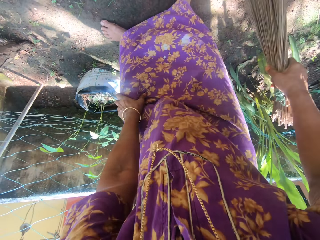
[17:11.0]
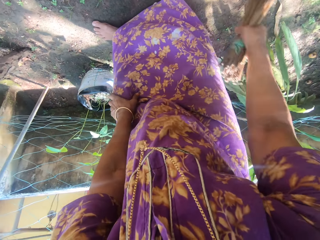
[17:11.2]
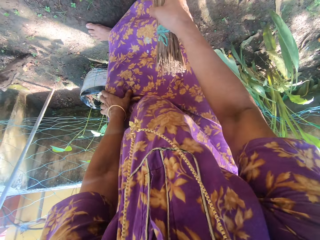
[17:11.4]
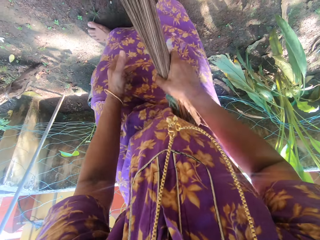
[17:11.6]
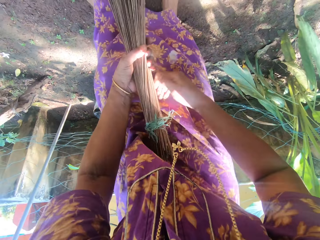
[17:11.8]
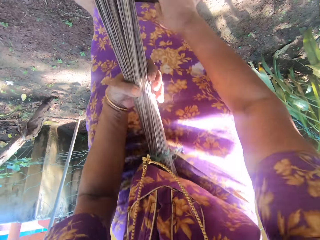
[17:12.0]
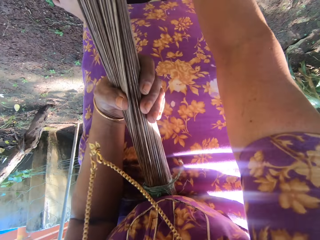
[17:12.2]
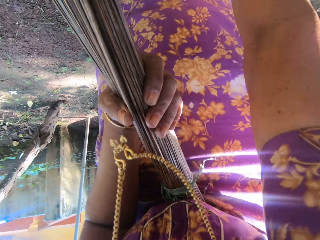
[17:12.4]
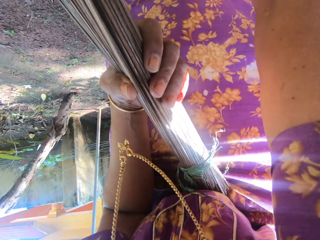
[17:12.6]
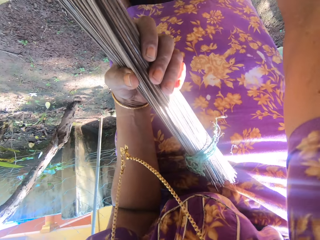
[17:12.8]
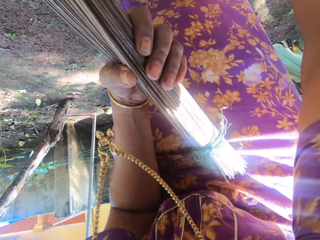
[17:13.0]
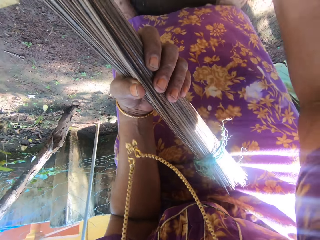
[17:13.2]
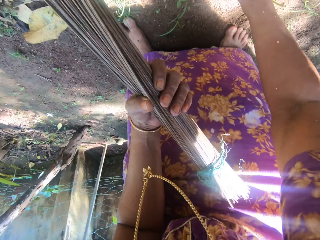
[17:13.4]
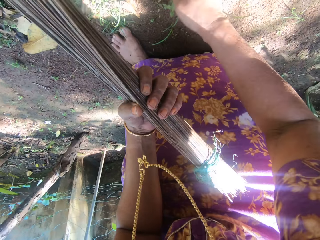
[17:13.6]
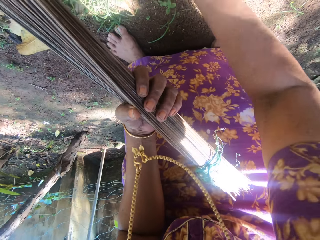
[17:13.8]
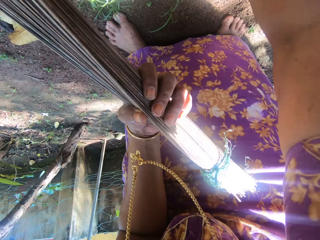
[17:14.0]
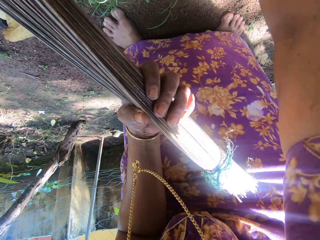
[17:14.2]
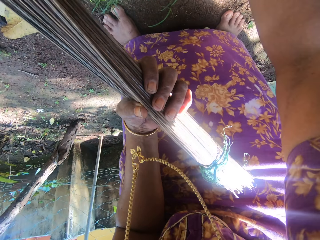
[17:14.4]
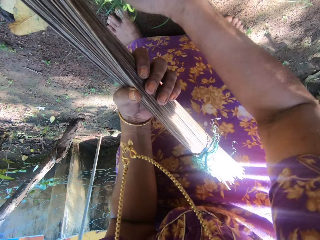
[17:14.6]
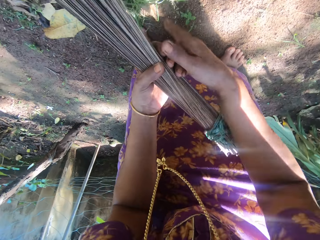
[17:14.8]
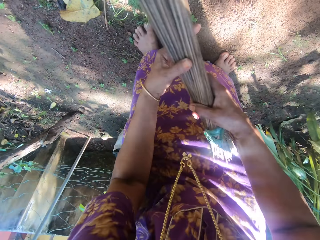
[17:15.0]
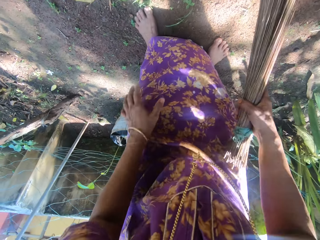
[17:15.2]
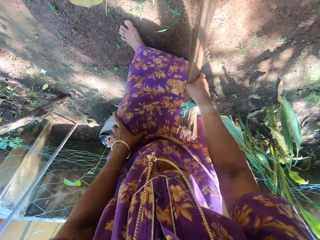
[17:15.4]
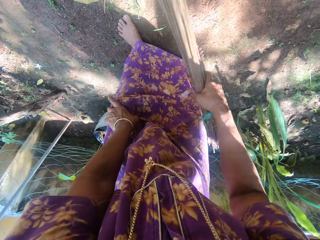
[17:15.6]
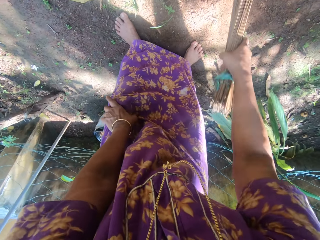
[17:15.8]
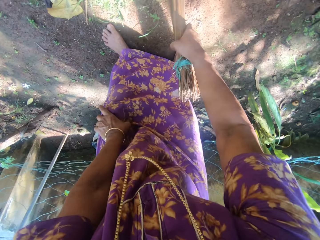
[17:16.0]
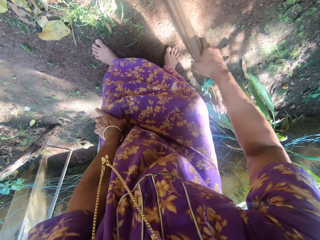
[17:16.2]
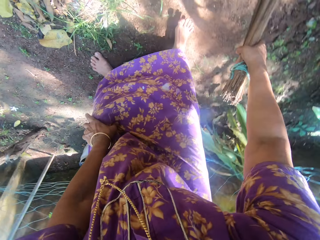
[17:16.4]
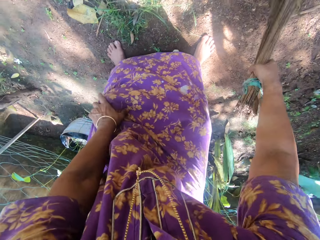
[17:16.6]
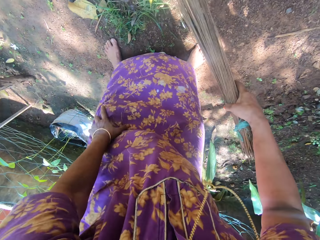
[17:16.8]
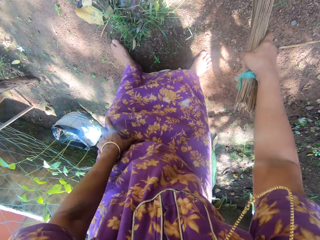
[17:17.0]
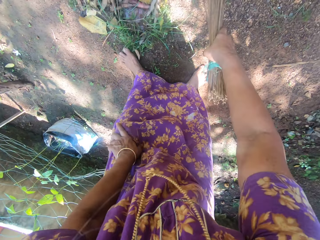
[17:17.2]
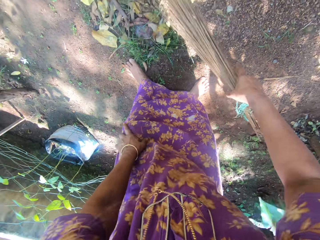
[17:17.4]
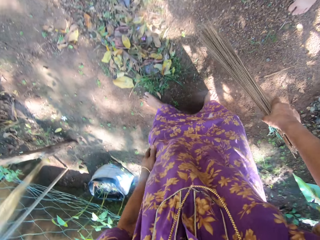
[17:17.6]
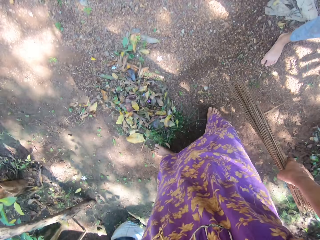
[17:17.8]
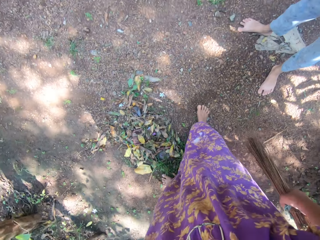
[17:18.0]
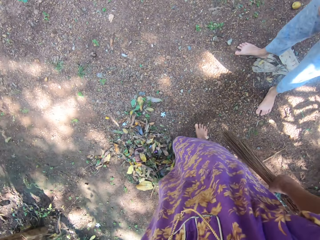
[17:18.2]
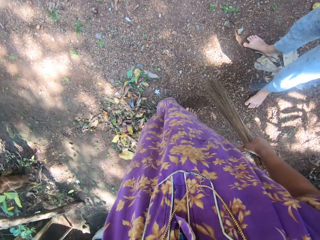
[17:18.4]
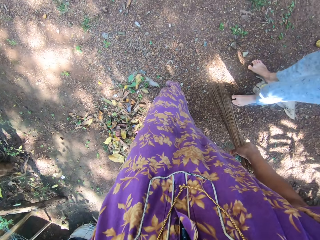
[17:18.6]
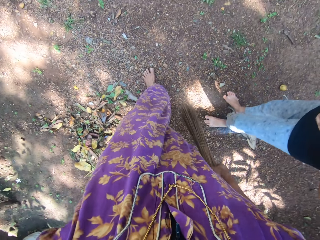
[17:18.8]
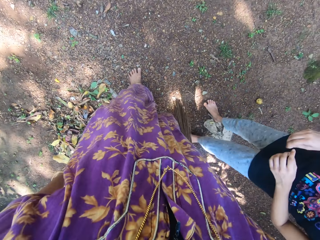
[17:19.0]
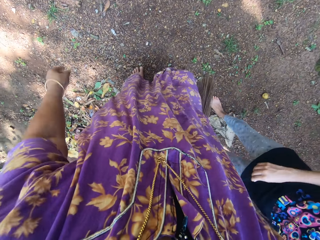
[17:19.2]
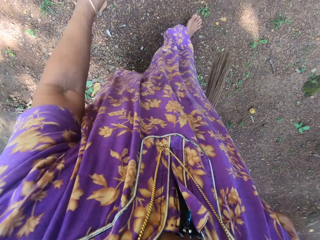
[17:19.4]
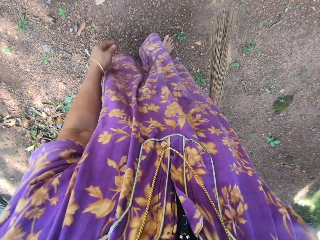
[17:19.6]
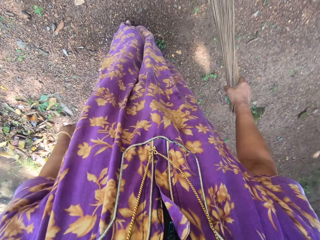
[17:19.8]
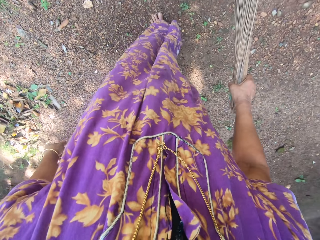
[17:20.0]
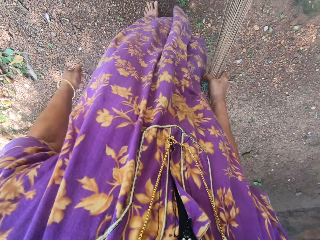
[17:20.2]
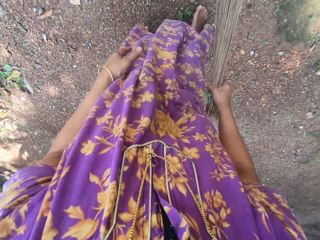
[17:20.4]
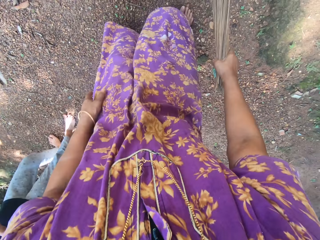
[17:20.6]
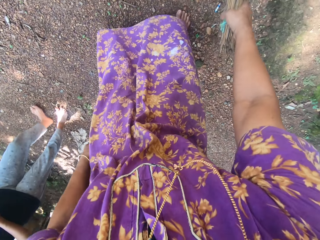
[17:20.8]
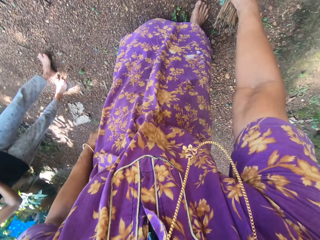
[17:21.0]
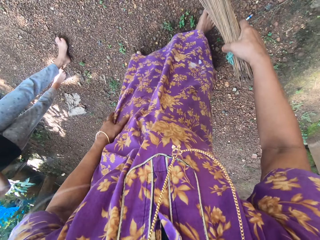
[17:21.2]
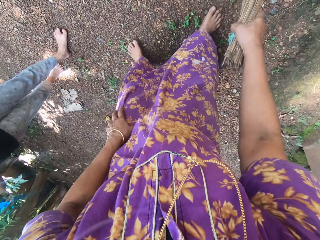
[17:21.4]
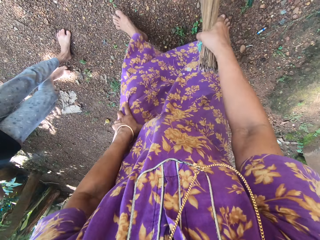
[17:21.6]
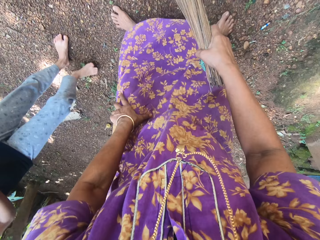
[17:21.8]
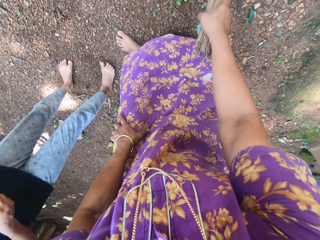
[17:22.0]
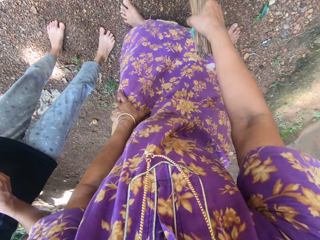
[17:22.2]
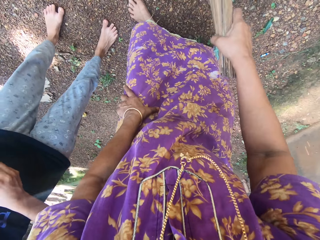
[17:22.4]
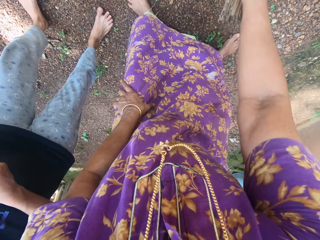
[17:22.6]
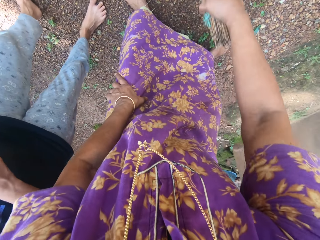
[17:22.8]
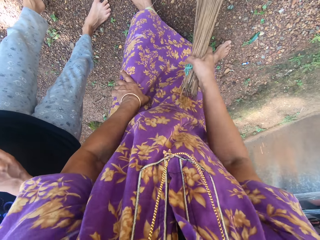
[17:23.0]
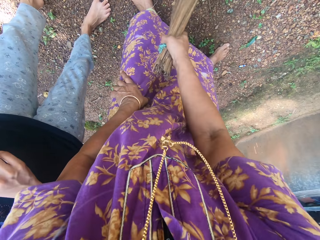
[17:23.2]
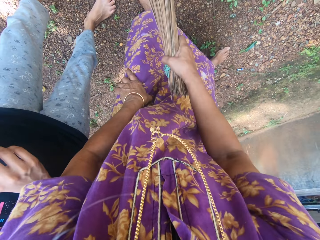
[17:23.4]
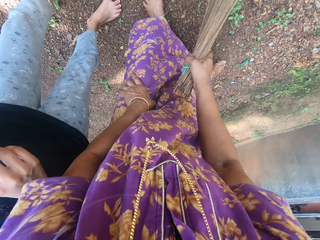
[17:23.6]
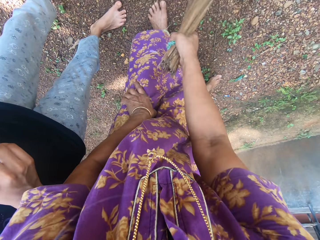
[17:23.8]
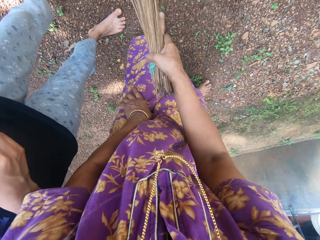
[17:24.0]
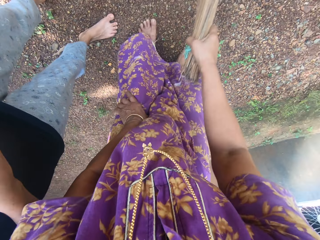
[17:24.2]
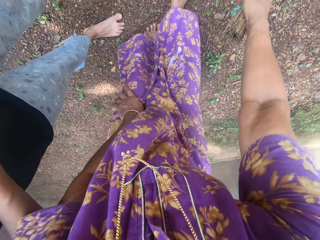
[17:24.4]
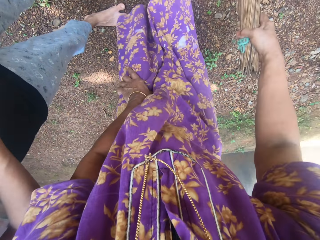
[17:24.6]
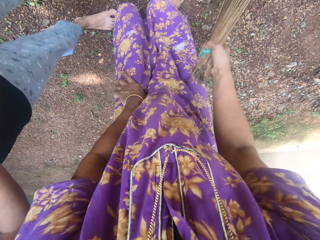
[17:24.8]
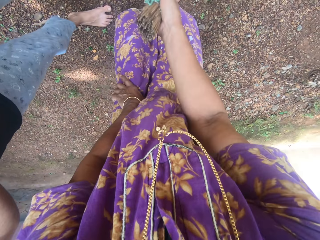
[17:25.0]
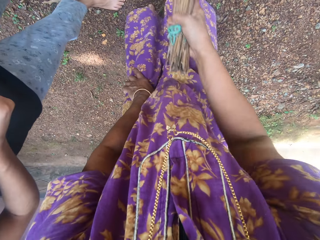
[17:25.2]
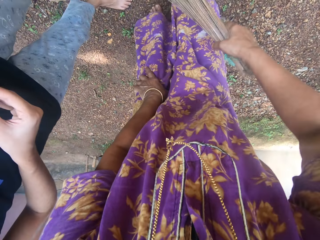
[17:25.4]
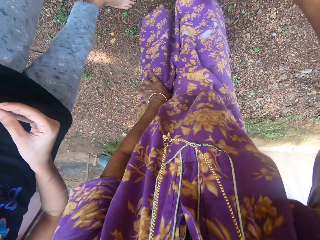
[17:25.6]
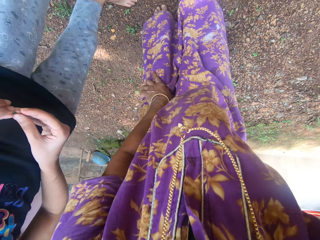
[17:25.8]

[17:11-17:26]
The camera wearer holds the broom with the other hand. They collect the dirt. They sweep around the compound. They walk around. They sweep around the compound. They interact with the person. They sweep around the compound.

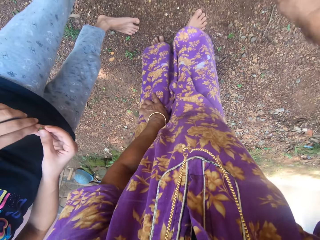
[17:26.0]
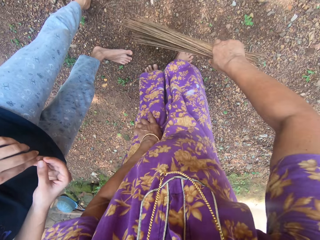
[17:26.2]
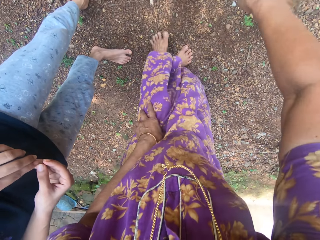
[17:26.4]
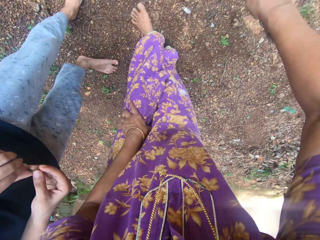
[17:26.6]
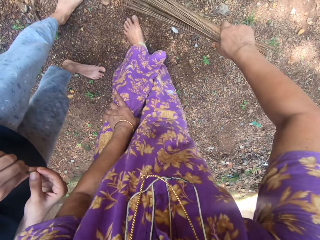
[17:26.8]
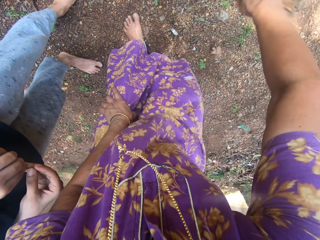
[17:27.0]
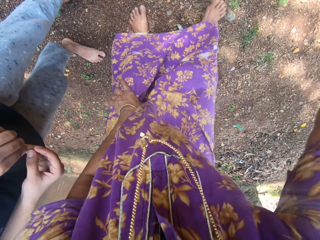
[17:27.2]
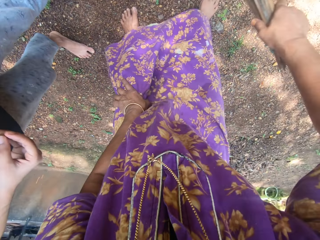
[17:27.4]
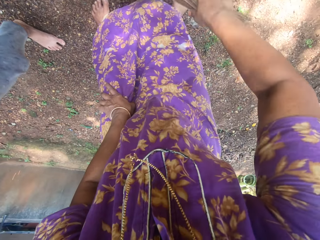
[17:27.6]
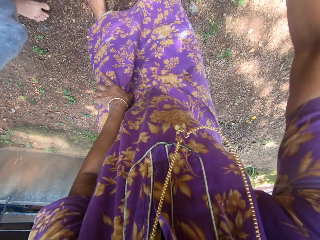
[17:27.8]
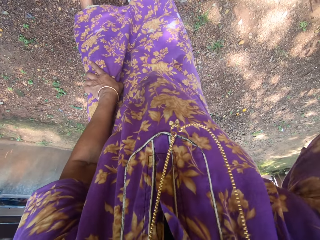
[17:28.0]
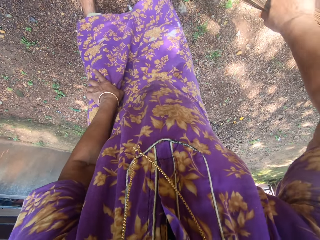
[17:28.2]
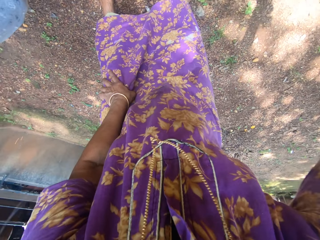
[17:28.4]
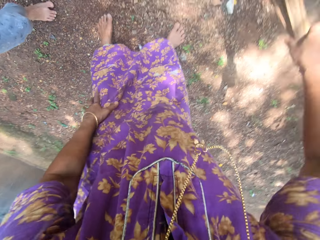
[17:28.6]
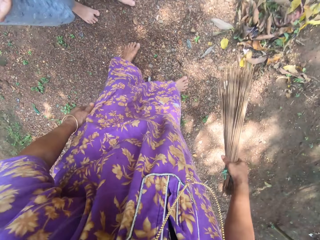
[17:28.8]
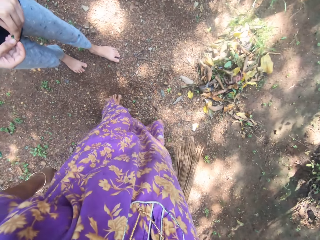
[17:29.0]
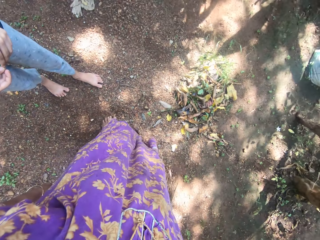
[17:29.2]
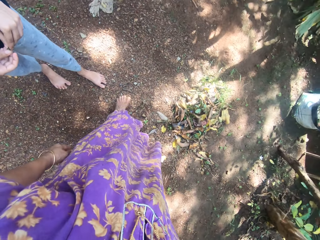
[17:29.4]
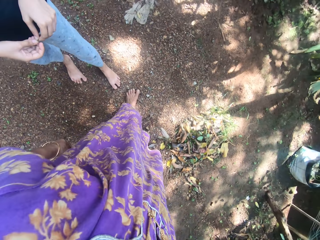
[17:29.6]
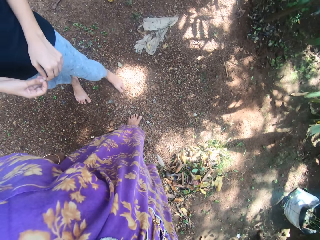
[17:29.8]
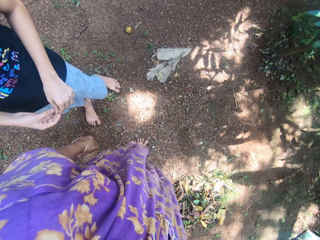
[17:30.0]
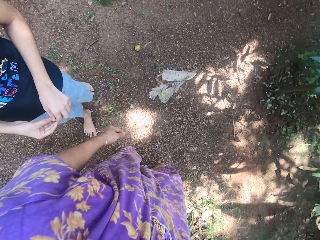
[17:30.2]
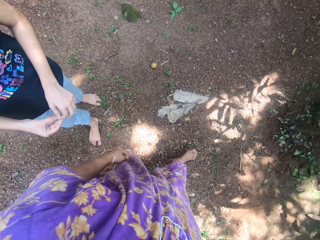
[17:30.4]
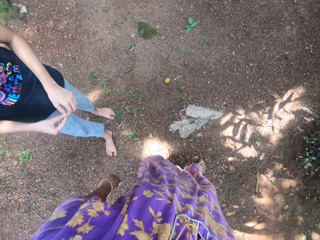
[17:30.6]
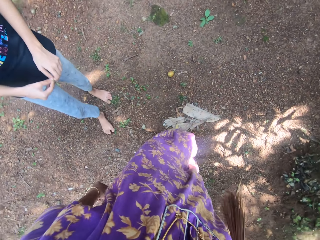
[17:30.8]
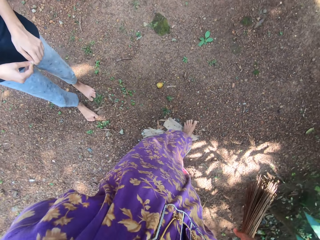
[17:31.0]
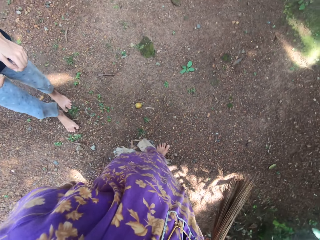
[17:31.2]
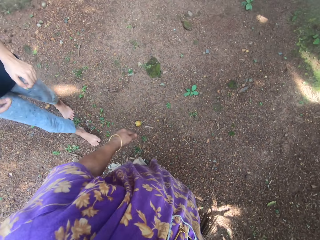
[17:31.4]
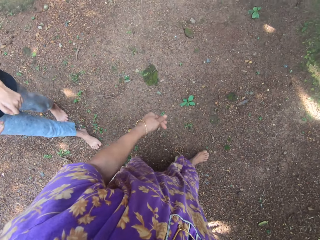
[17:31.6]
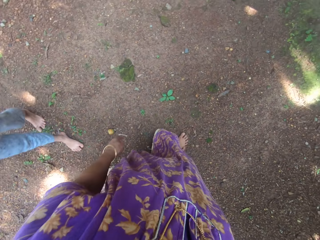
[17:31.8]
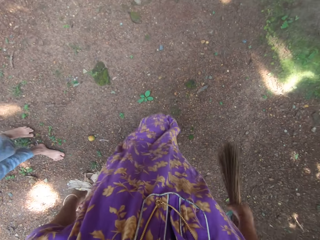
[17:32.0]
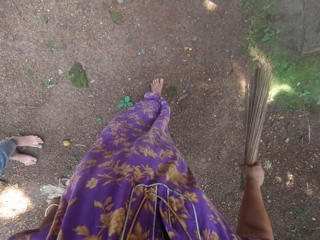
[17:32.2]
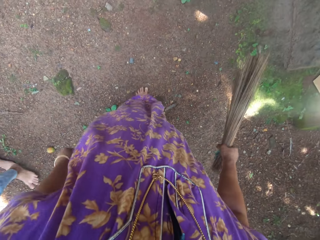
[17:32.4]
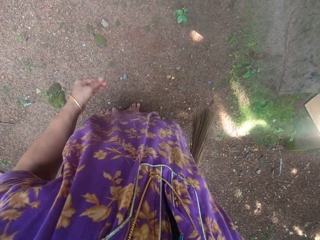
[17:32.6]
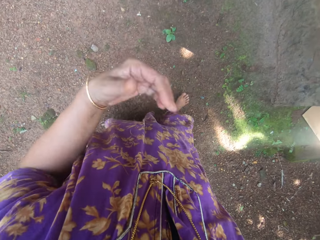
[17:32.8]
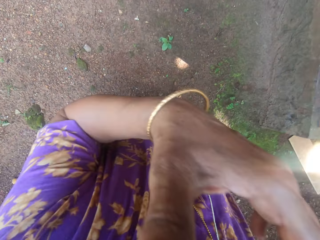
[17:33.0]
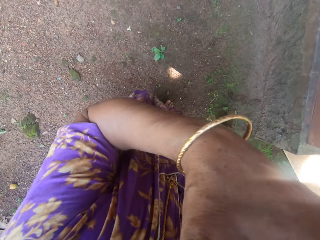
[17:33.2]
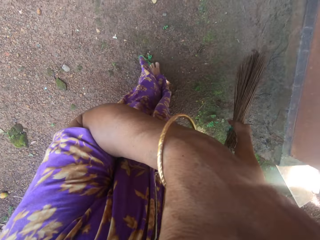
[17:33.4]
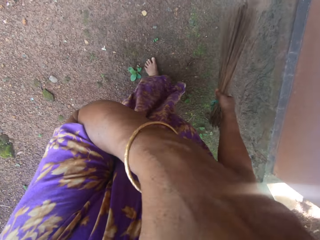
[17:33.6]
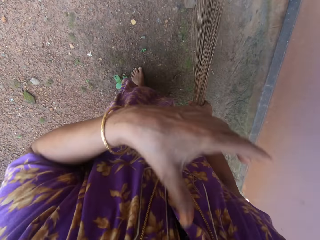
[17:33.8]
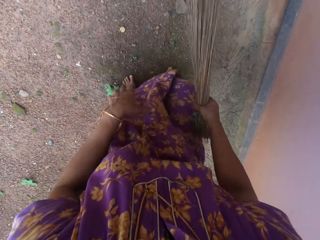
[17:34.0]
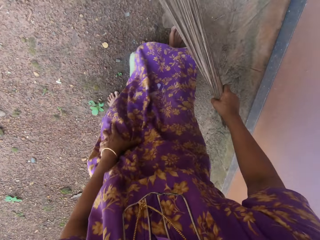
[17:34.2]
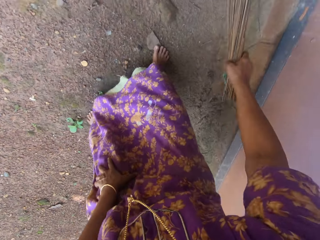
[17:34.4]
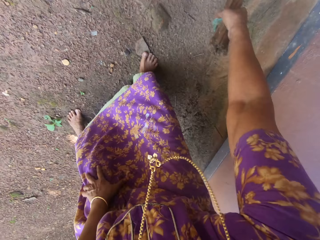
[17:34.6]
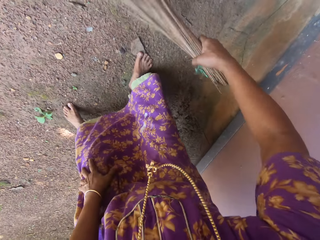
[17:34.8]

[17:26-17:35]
The camera wearer speaks to a boy. They walk around. They touch the face.
